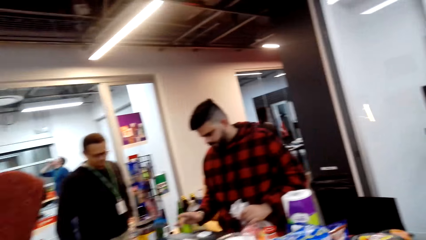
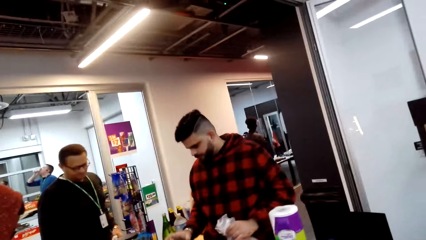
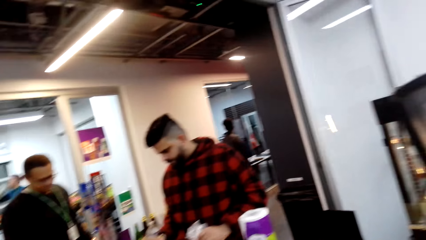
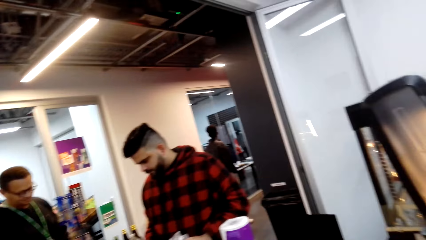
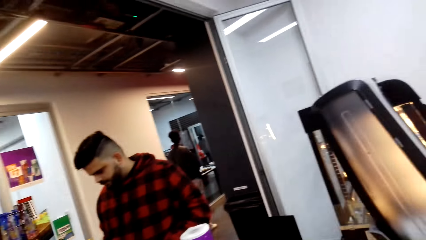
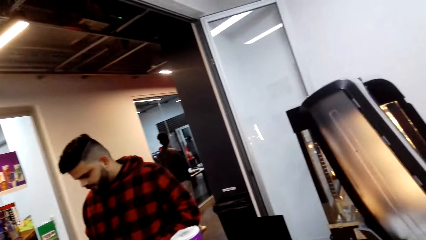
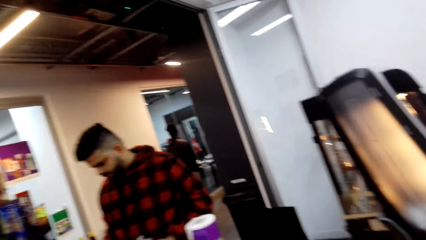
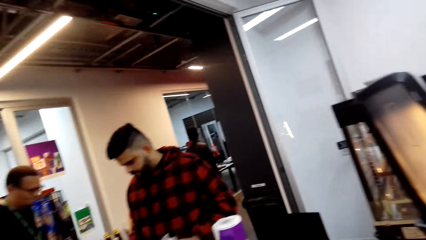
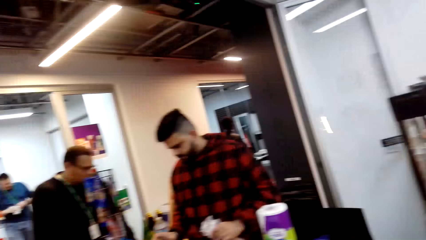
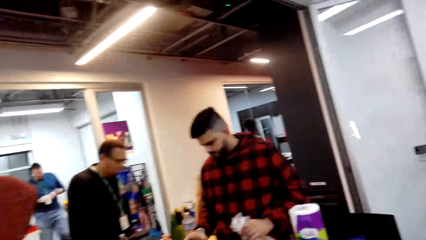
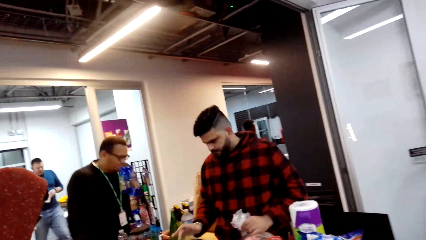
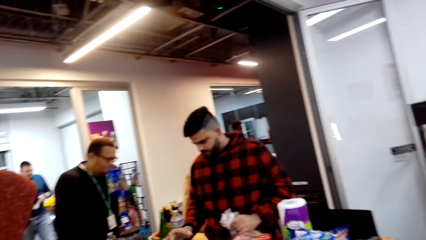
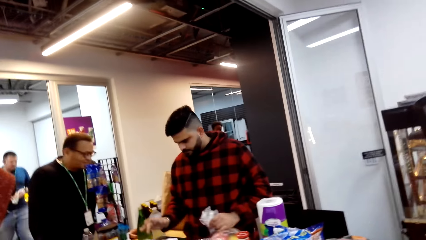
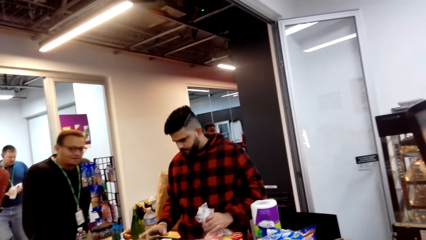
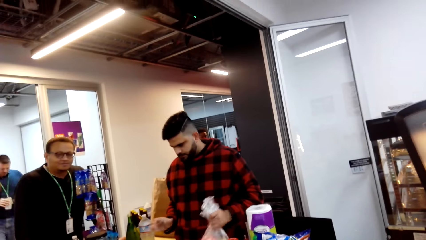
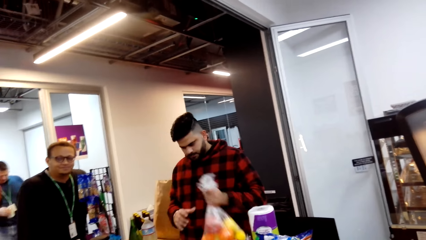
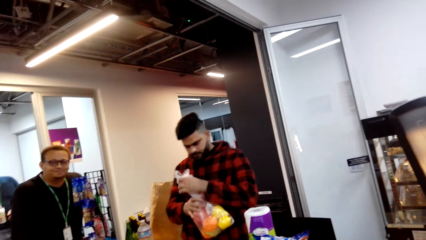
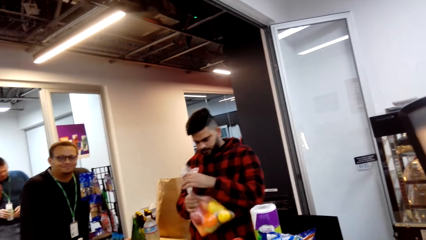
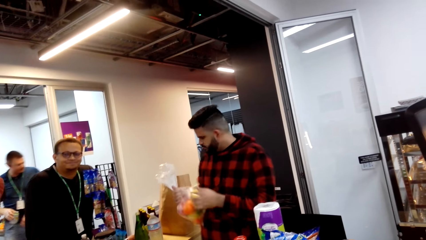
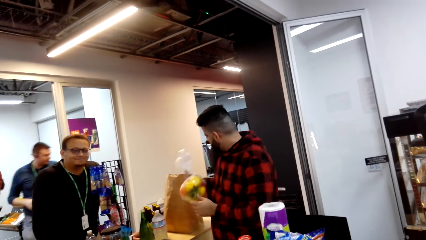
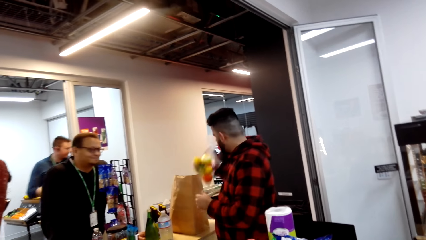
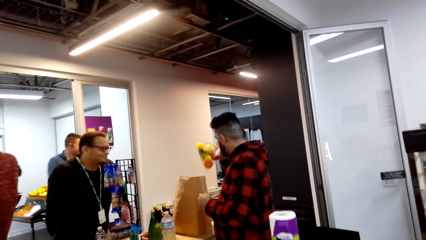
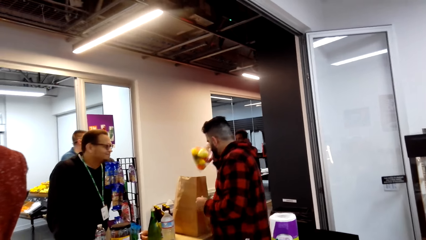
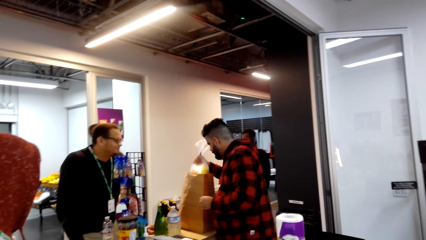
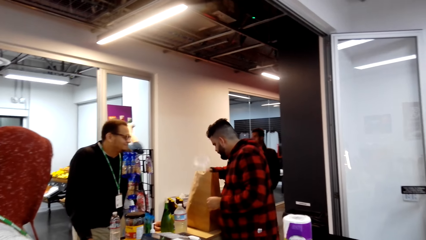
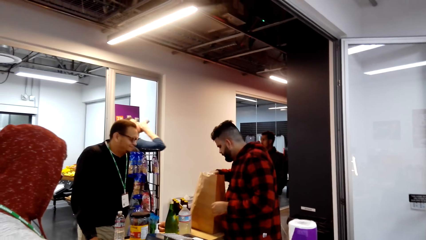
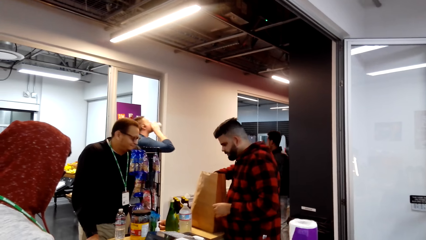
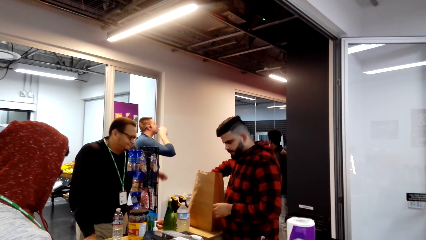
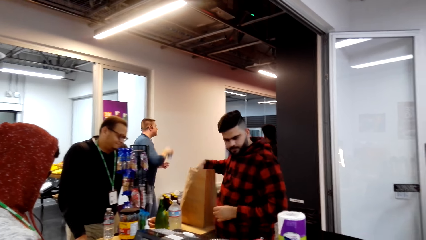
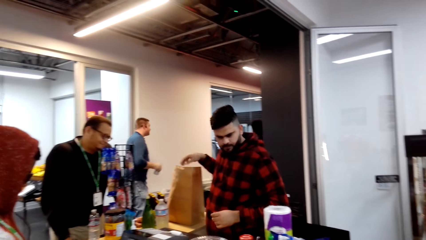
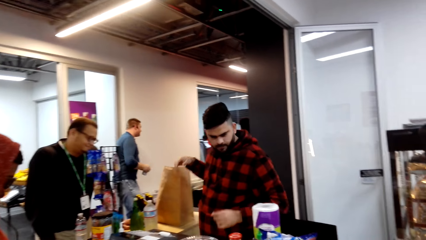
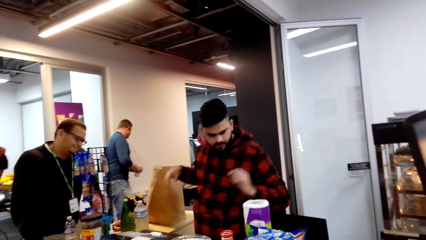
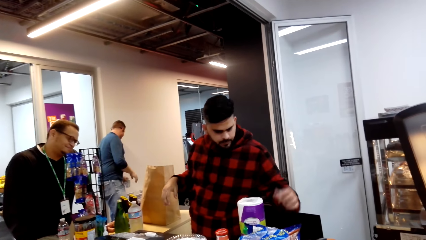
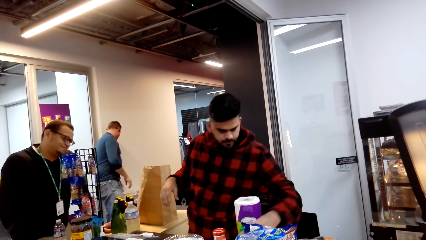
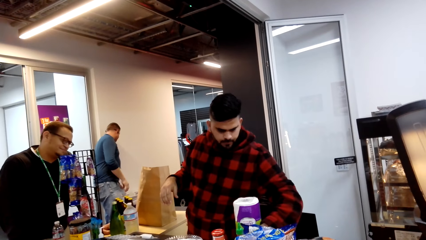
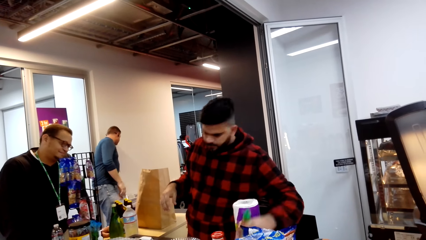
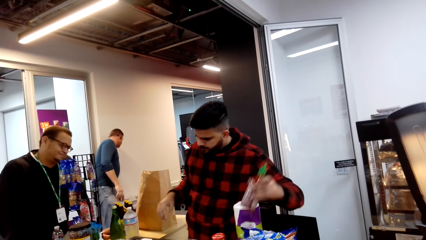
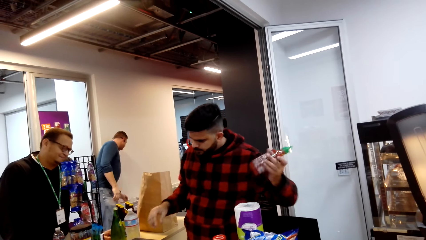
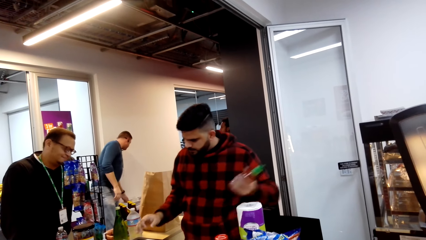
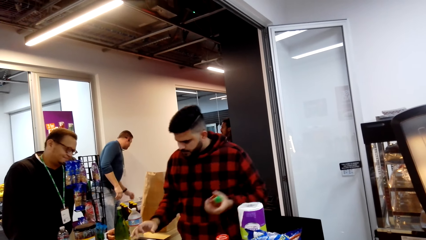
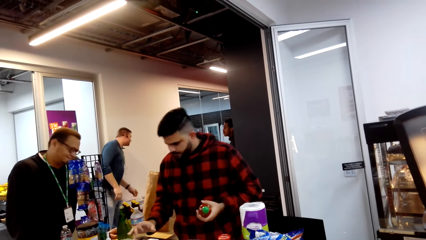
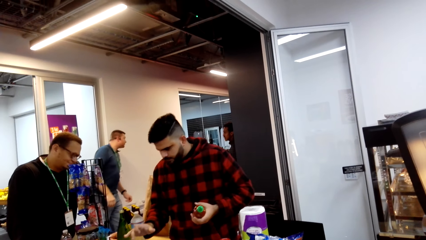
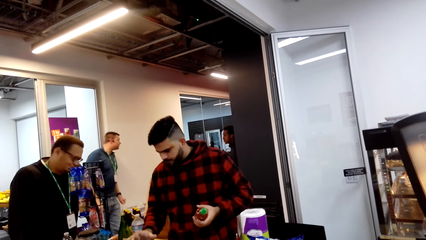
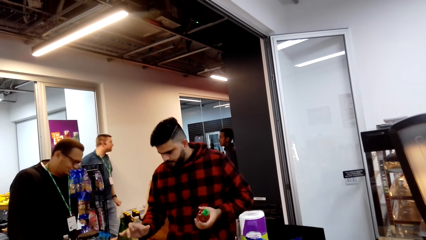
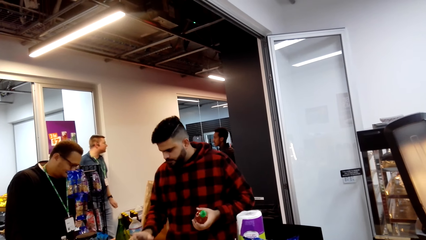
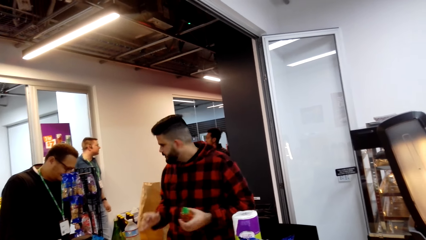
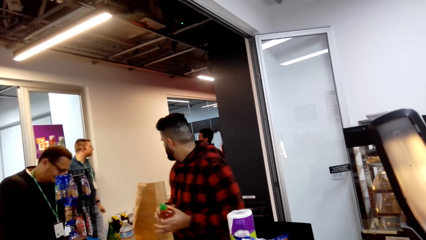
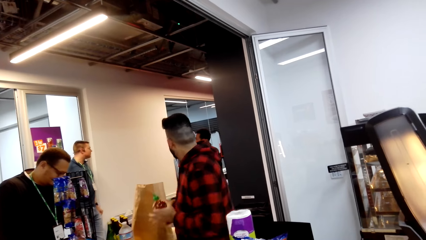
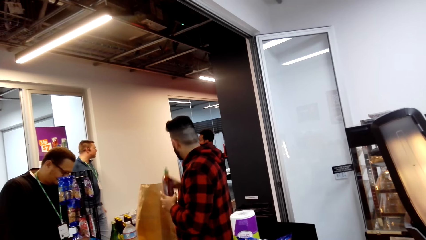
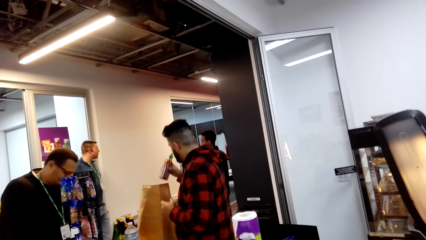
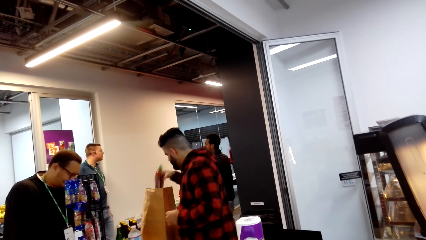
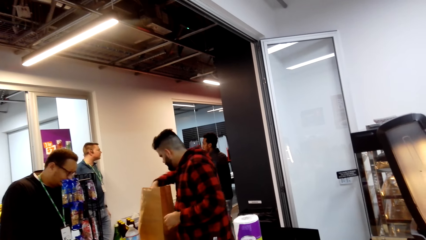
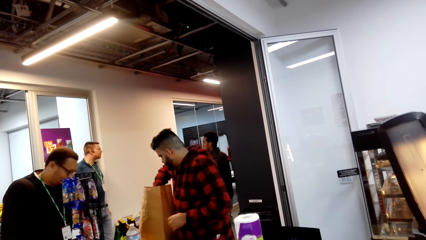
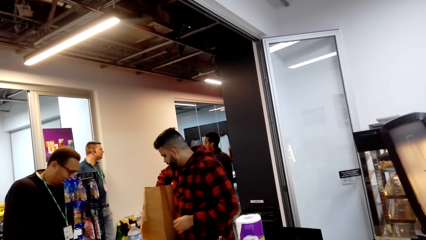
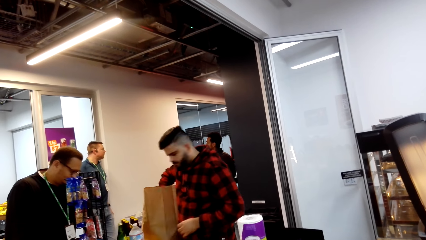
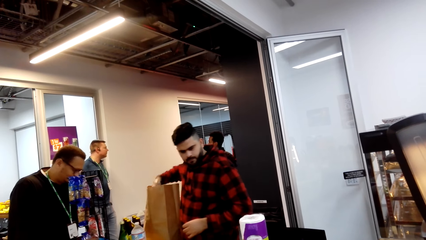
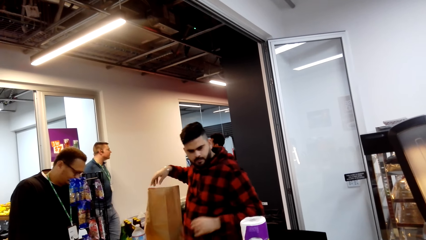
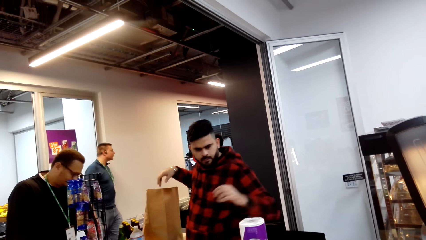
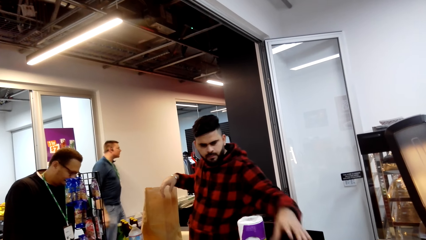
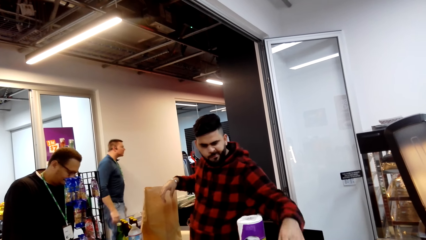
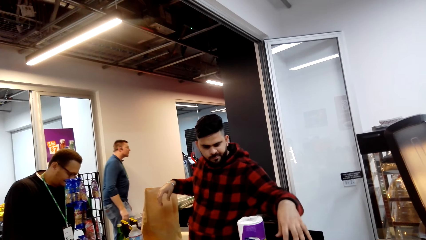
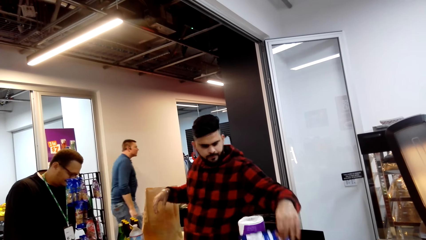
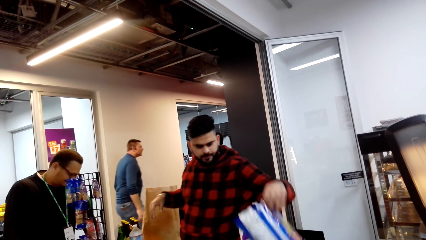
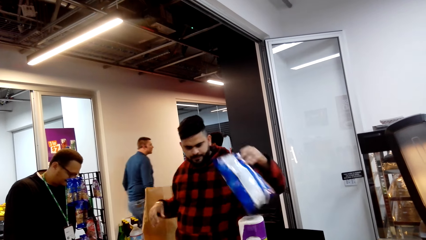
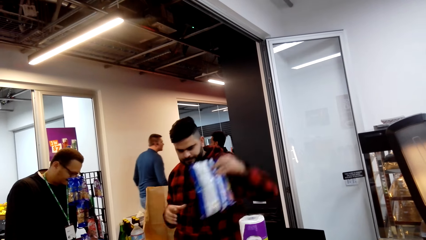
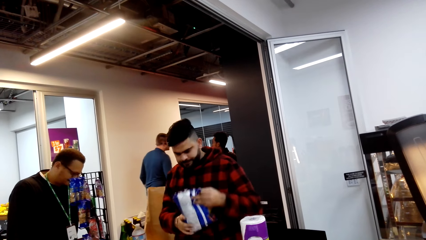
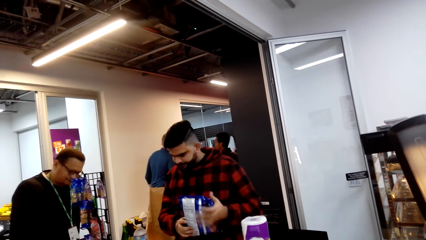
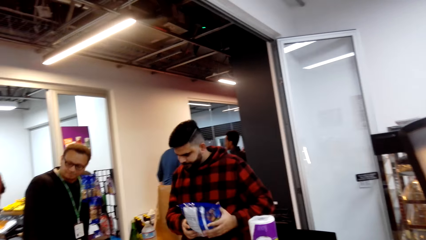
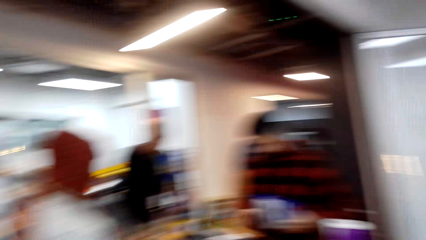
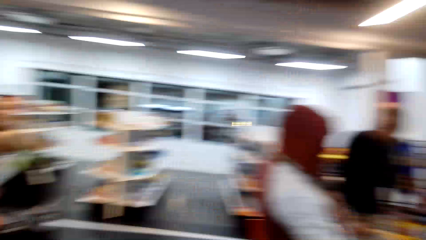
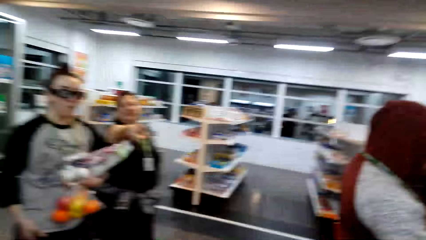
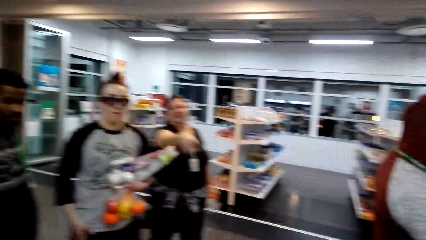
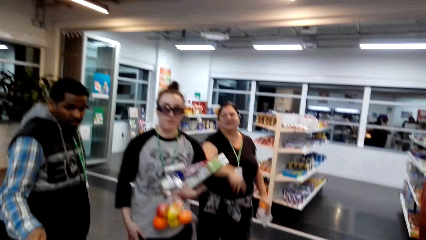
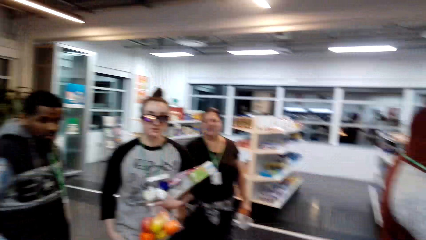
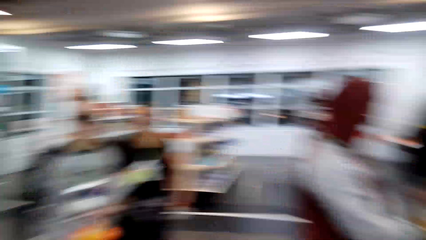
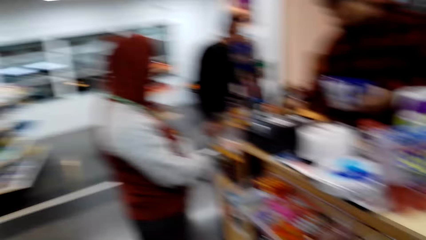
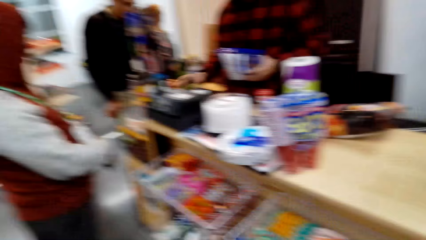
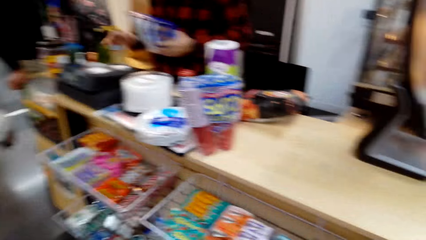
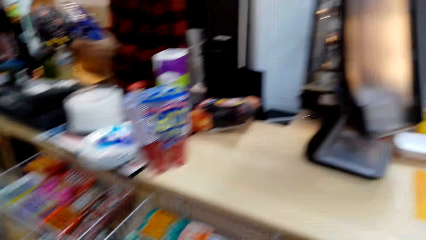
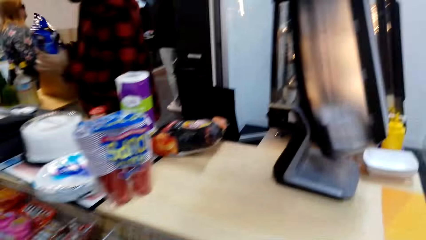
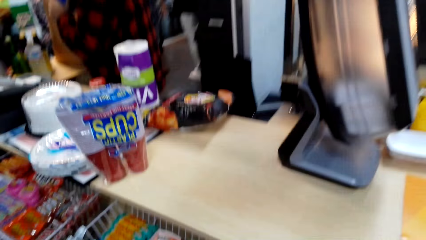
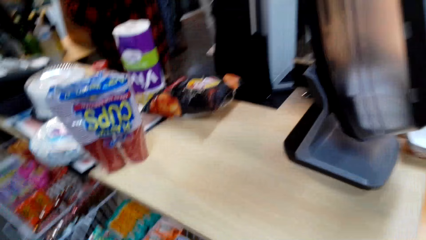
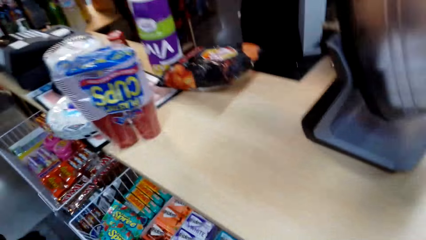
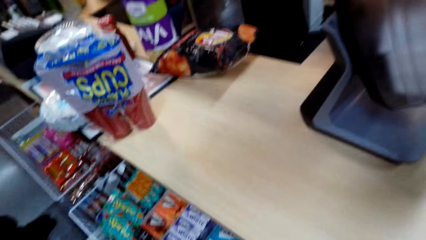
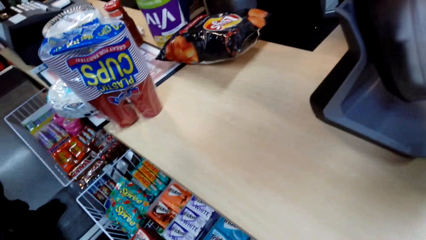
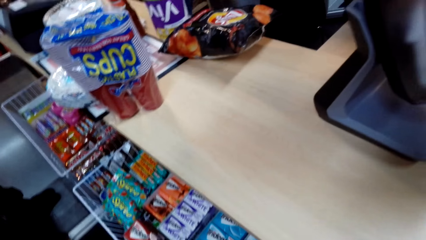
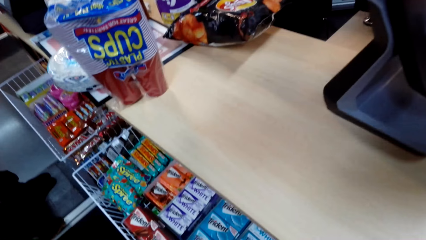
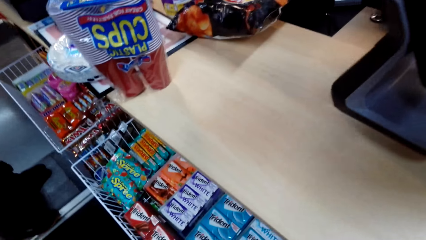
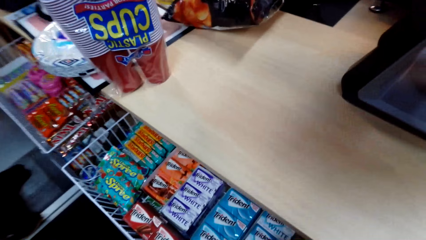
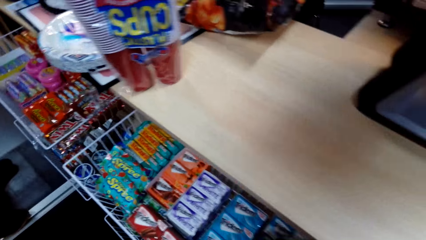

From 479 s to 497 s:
A man operates the machine, lifts the polythene bag, and puts the polythene paper inside the brown bag. The camera wearer looks around. The man makes a step. The camera wearer looks around. The man lifts a bottle of something, operates the machine, lifts a bottle of something, and puts the bottle of something inside the brown bag. The camera wearer looks around. The man picks up something, lifts something, and looks at something. The camera wearer looks around.
